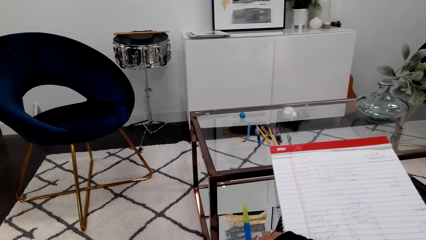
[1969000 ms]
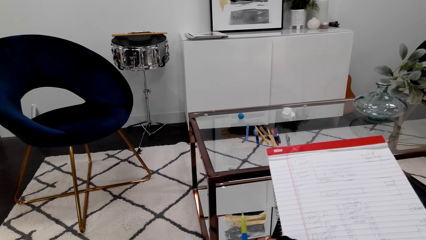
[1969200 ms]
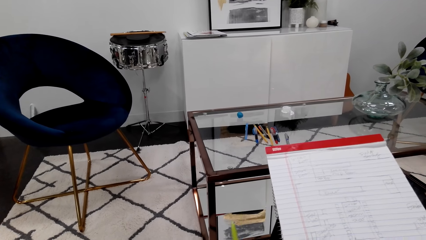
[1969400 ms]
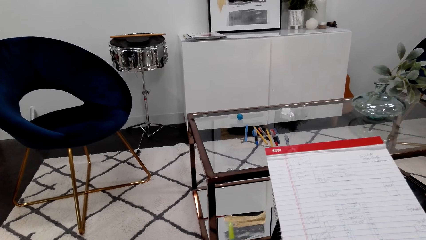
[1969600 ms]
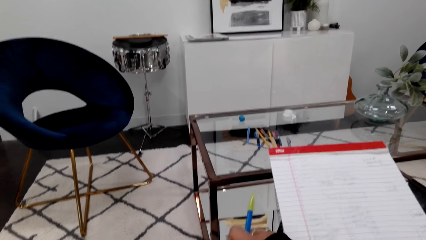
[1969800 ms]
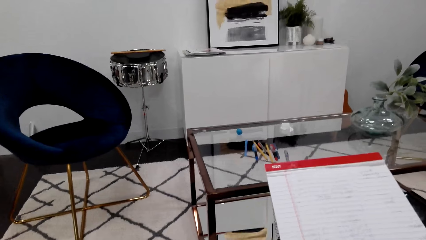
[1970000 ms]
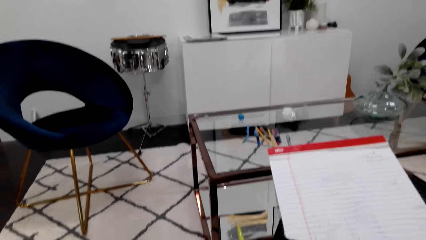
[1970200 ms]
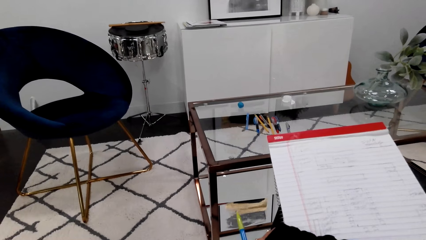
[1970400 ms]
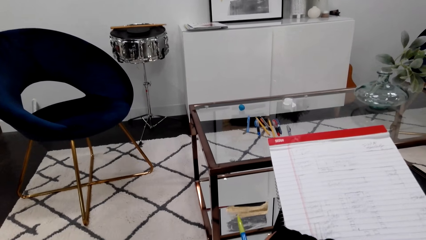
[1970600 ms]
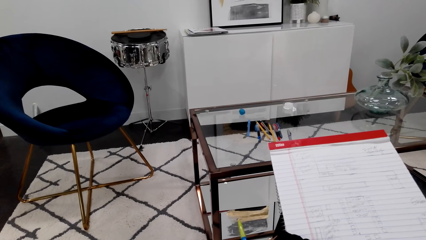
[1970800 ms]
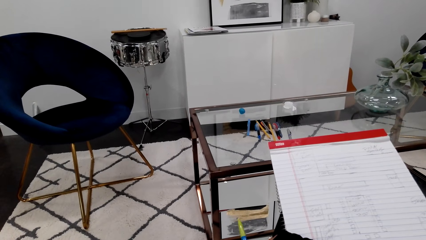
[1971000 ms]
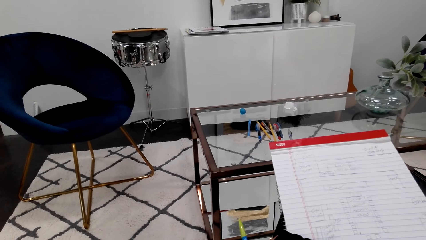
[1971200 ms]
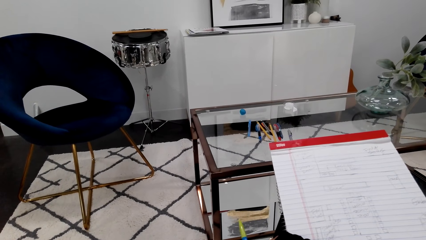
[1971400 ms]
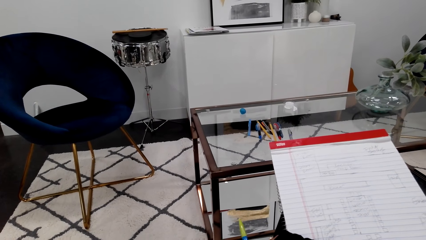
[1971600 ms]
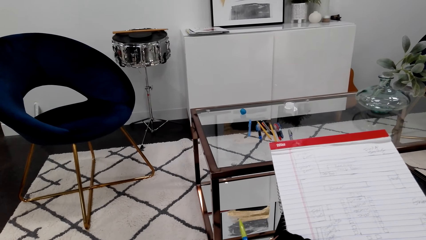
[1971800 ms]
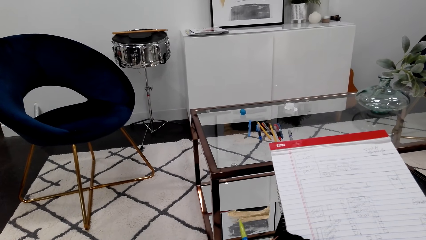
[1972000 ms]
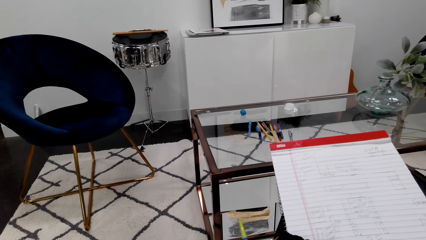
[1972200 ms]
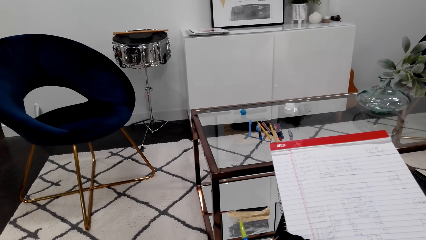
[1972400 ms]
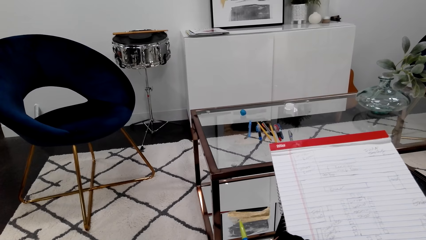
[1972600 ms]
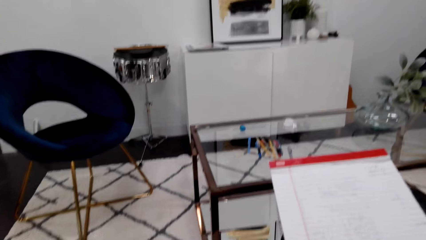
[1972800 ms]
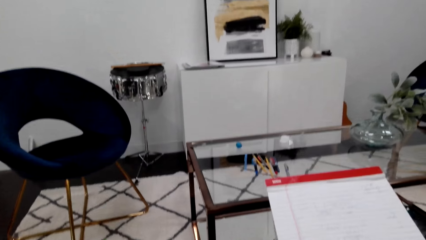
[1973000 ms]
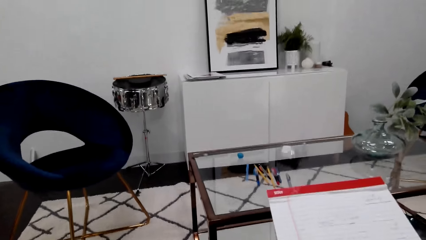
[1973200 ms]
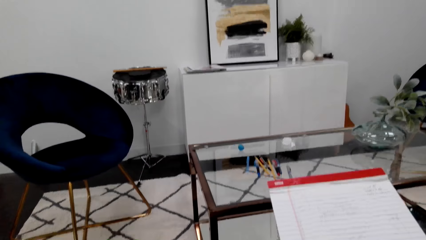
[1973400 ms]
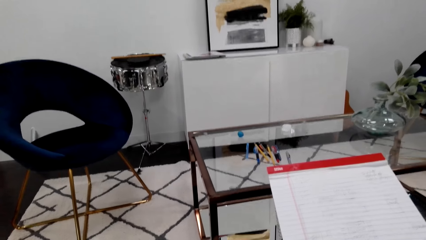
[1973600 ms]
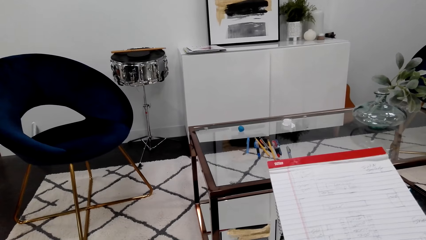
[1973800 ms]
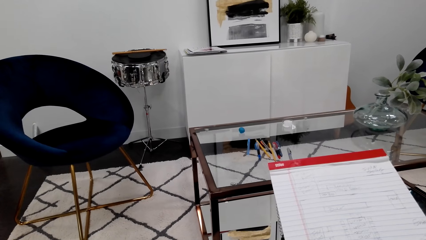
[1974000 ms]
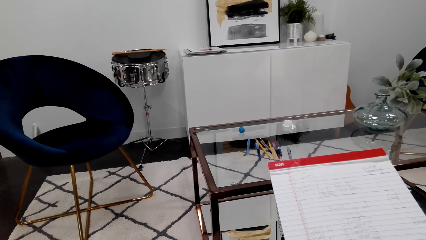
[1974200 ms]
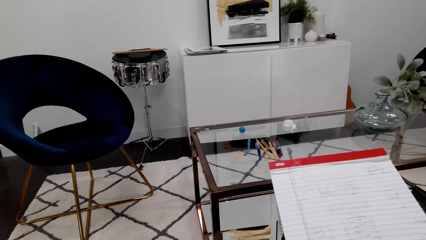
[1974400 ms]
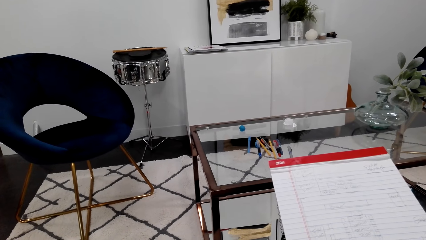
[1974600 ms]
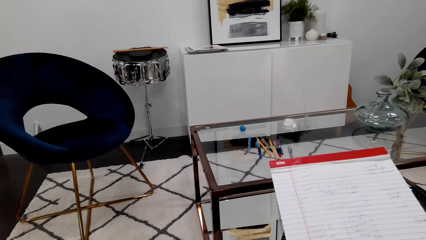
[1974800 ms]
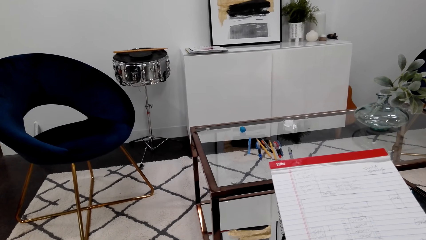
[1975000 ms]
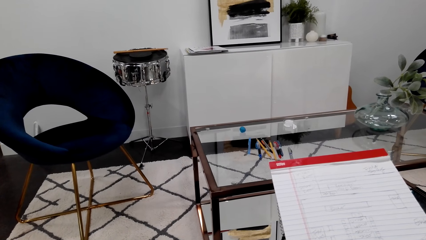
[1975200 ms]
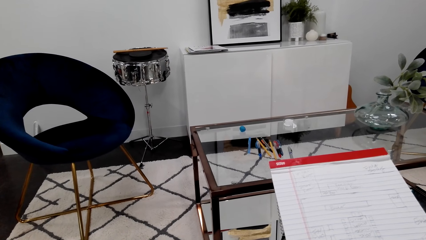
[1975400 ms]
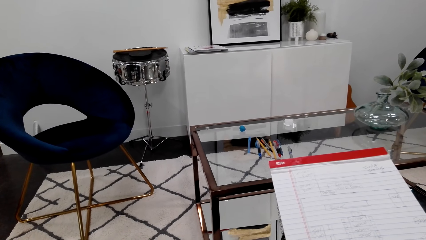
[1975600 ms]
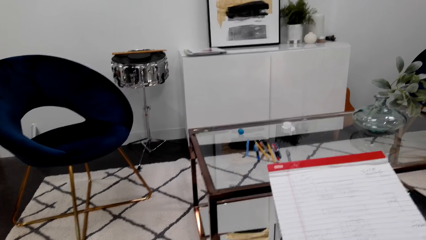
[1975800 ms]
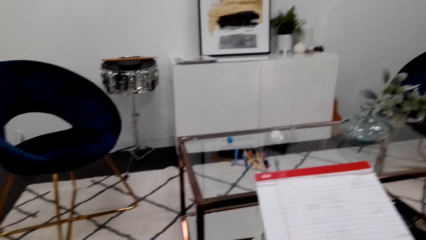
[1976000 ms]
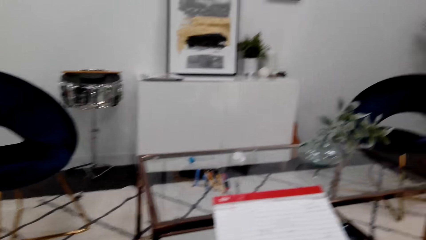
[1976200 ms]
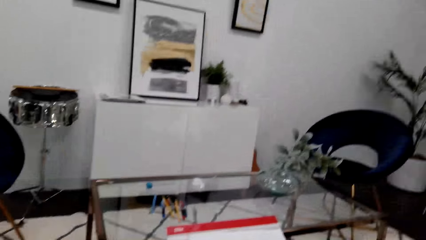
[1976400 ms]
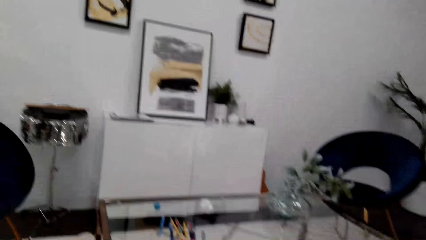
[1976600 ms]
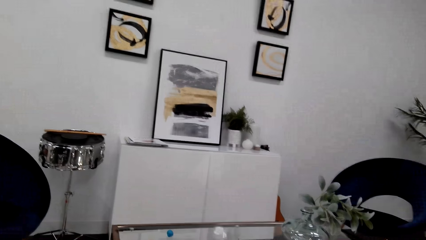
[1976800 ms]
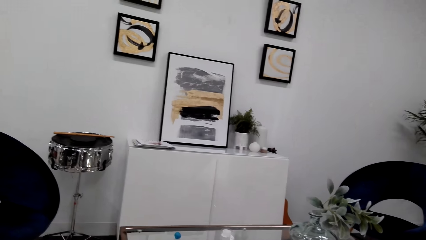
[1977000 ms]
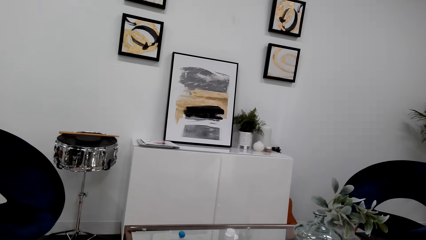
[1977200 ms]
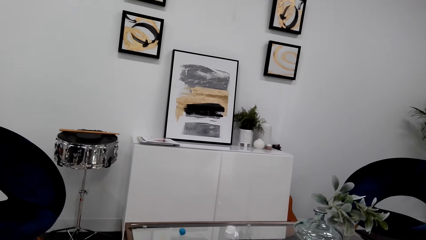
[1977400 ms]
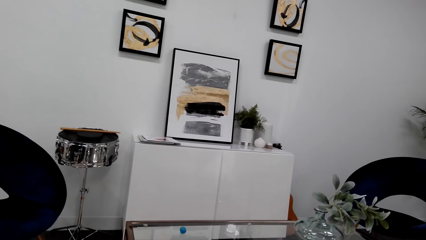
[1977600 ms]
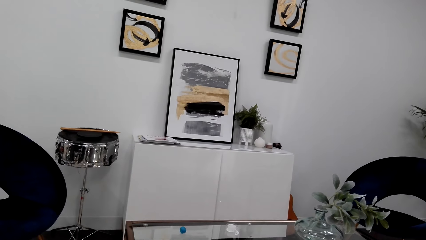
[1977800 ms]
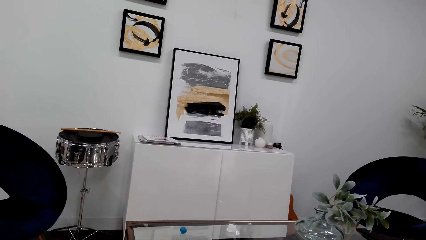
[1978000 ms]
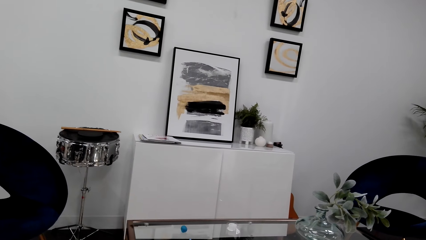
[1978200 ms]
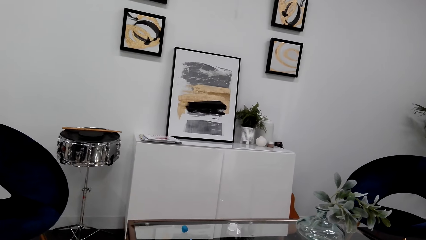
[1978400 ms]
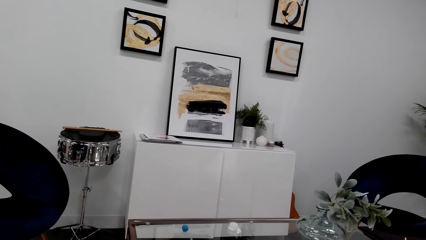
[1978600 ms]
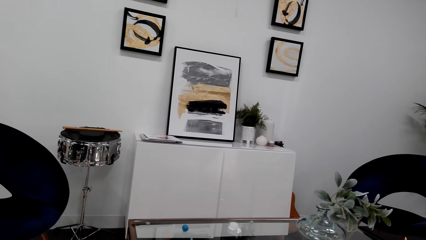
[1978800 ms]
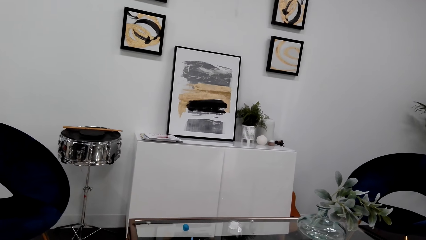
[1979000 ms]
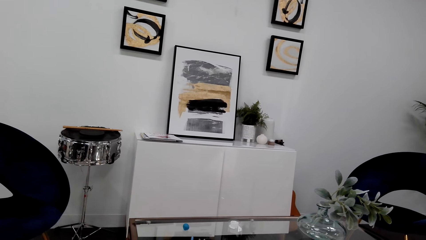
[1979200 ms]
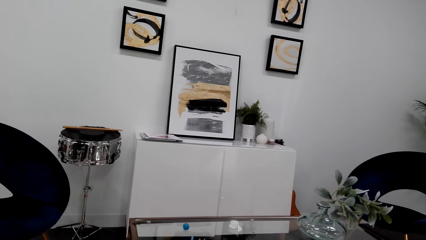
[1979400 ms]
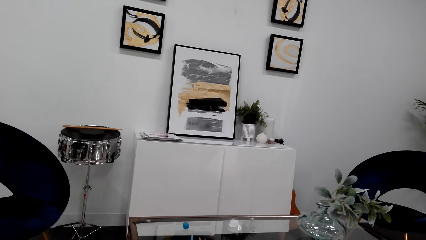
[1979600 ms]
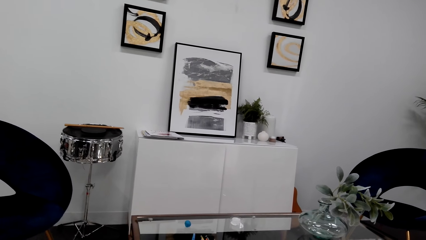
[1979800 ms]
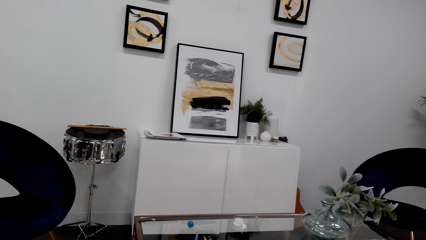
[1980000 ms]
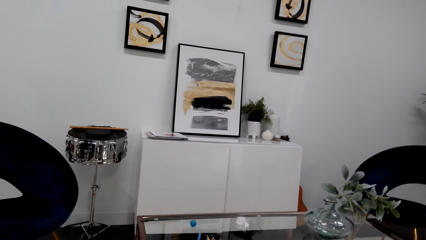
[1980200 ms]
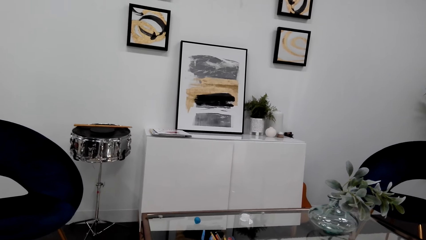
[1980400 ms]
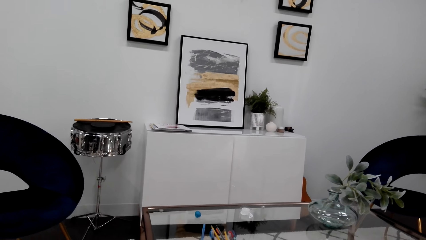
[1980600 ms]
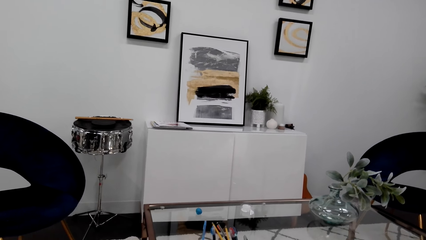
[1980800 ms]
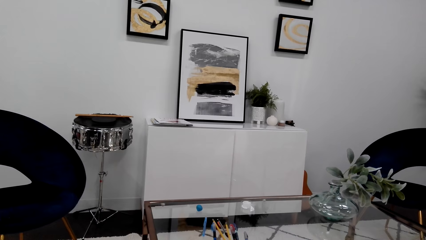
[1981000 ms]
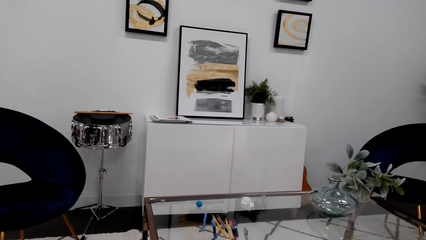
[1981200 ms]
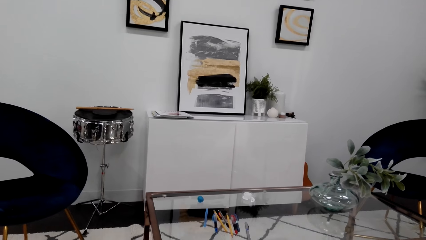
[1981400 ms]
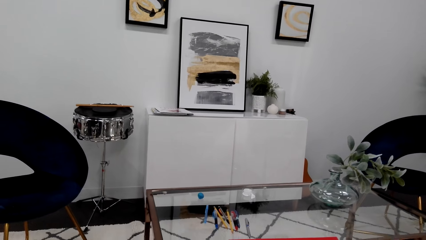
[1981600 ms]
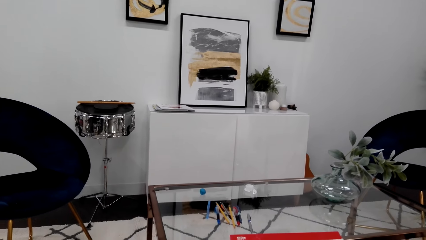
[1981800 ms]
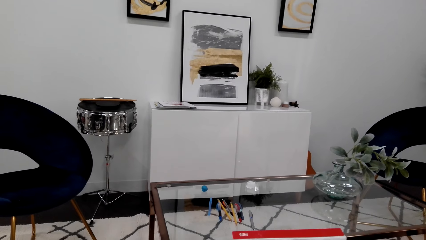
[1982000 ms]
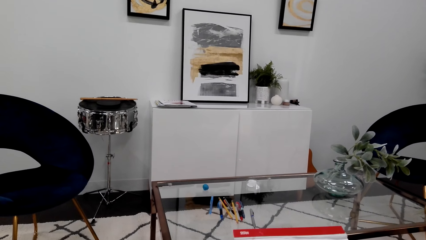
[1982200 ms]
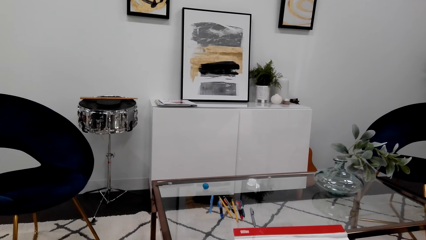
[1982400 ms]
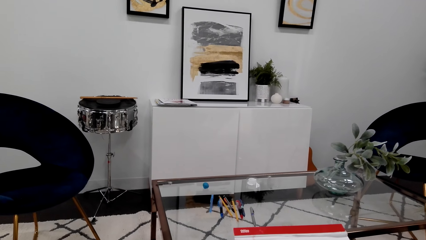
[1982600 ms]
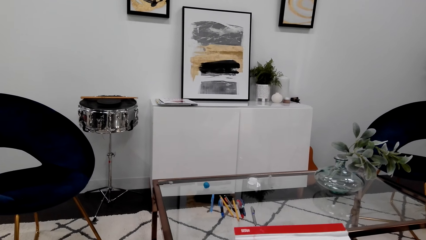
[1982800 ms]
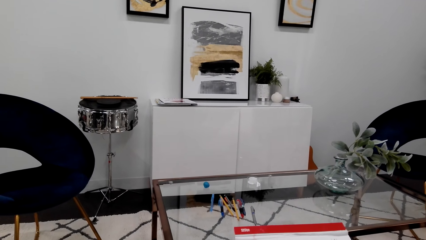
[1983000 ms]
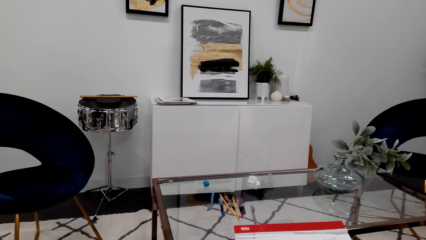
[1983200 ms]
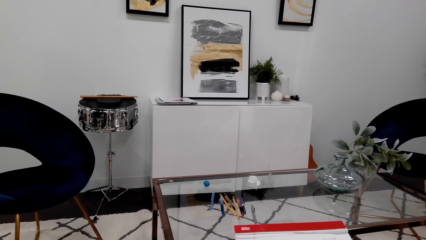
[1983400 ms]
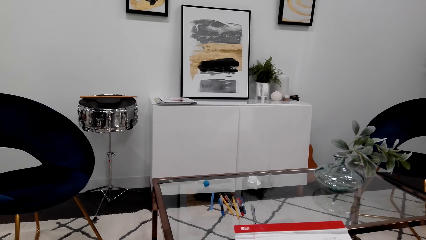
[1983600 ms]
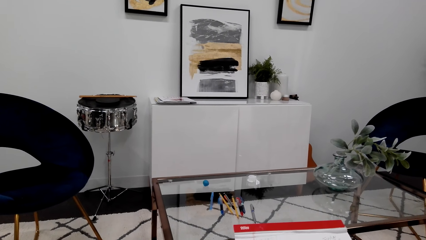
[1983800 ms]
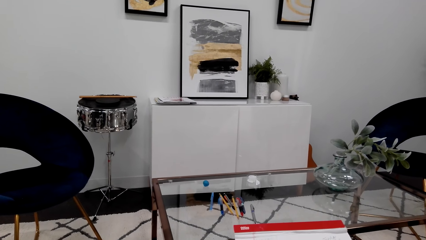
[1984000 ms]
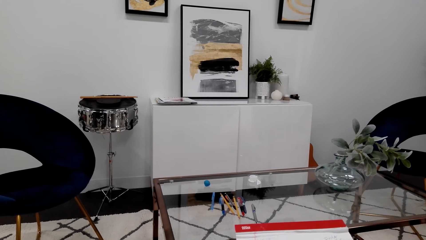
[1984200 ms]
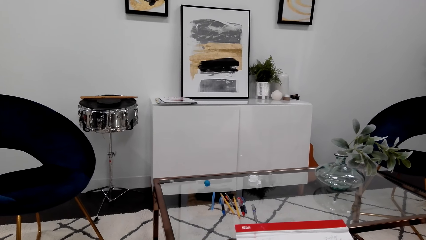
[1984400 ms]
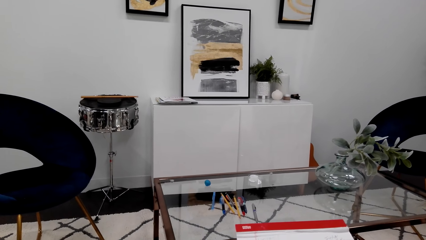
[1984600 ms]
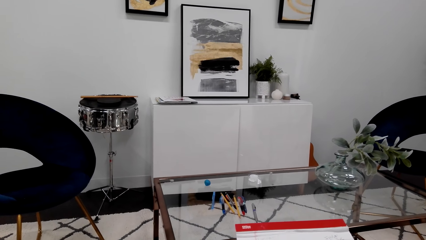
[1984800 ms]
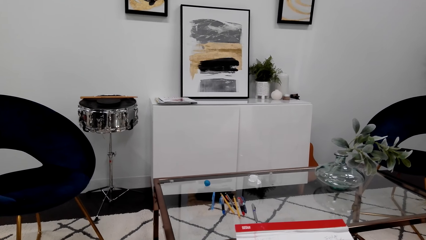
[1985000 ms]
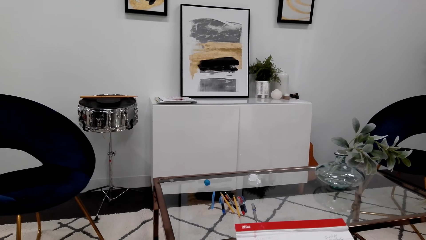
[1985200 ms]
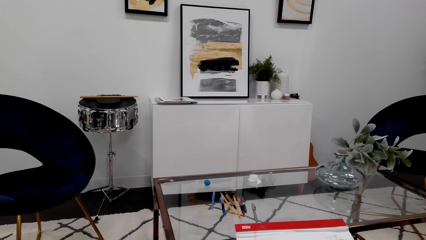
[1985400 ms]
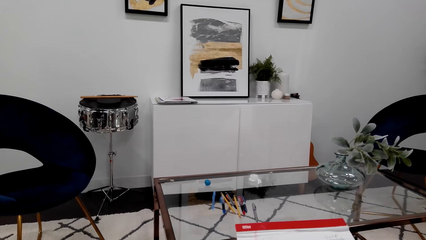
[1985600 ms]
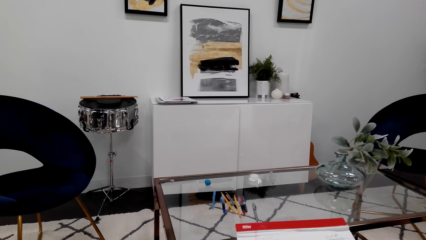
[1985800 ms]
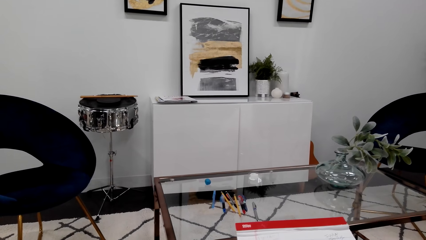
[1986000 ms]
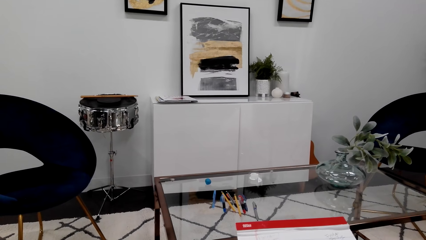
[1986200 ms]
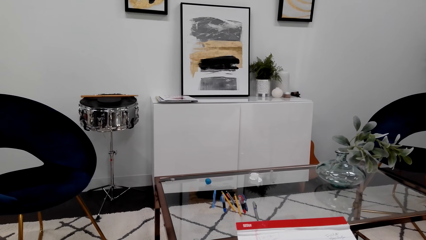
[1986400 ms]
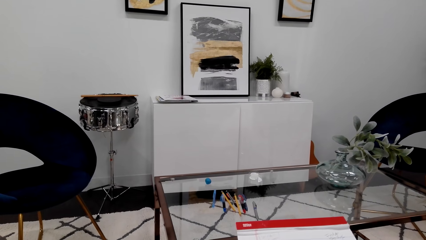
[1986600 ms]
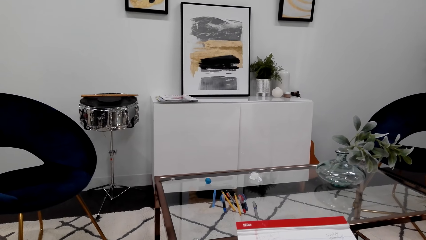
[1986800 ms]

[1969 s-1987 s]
The camera wearer holds the pen. They look at the decoration on the cabinet.
